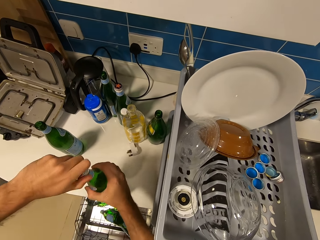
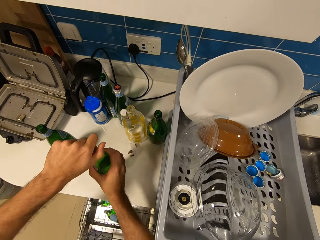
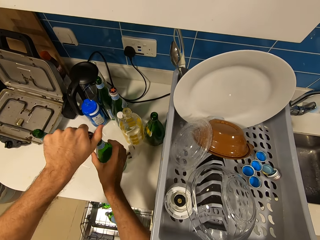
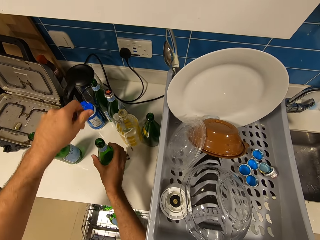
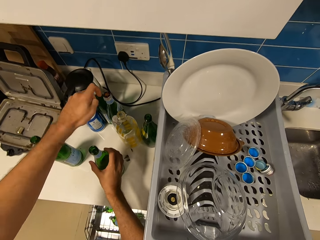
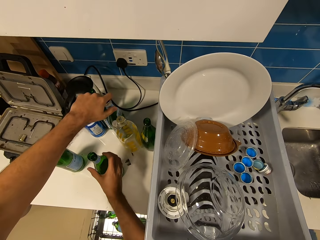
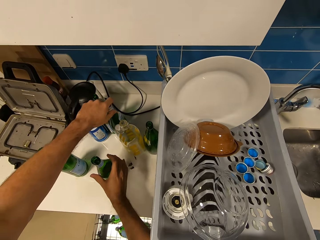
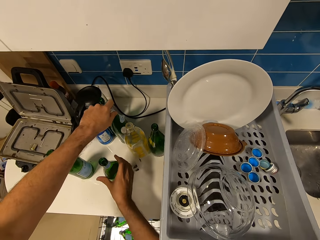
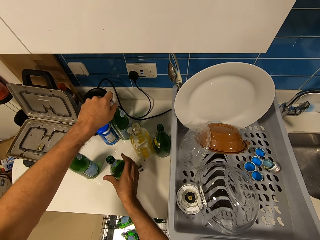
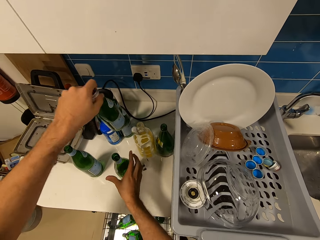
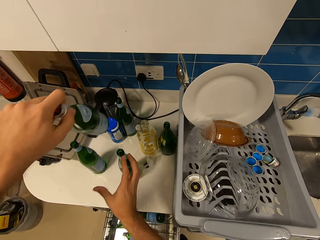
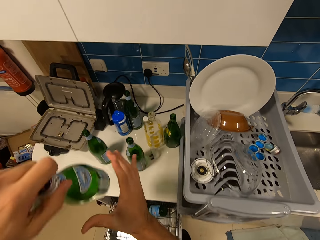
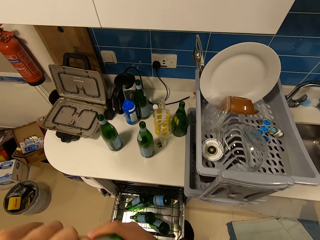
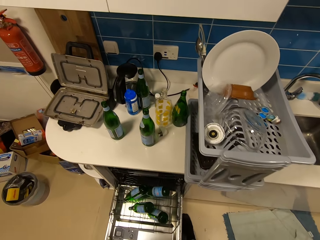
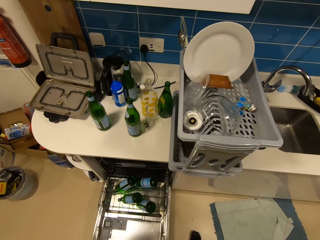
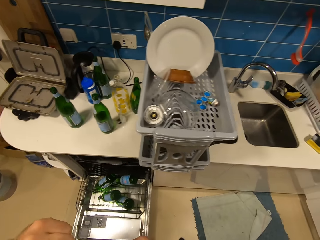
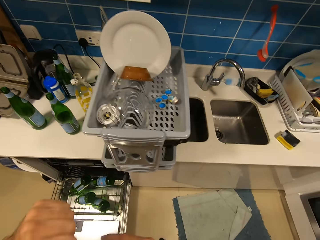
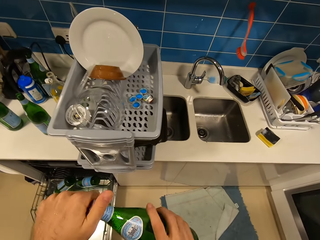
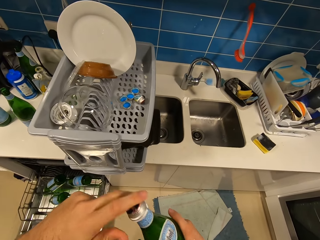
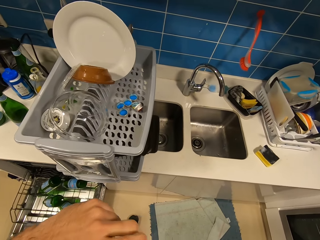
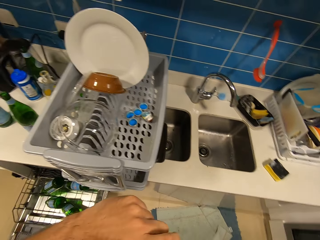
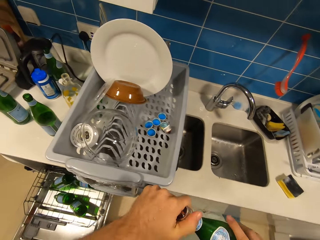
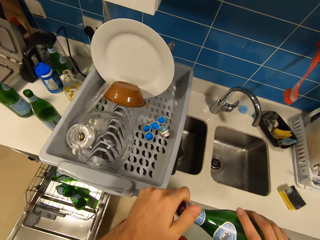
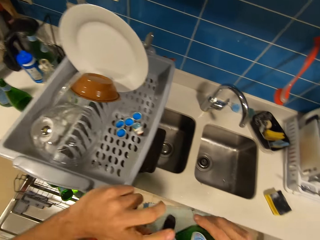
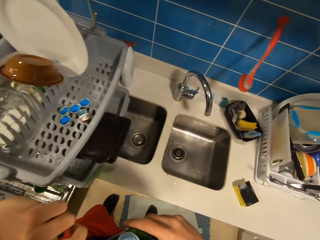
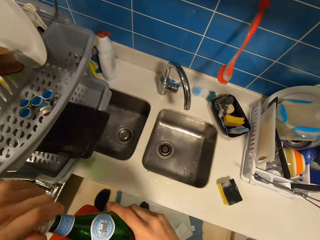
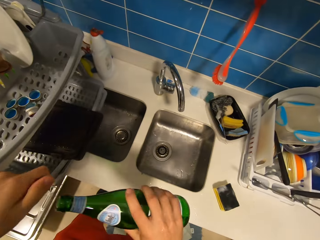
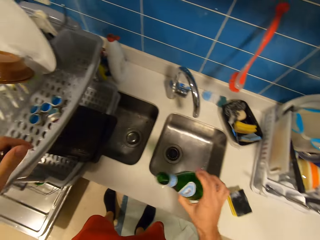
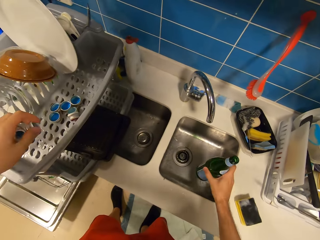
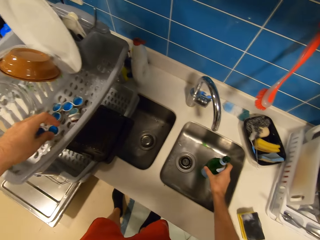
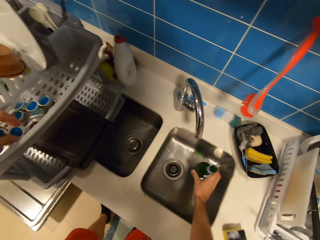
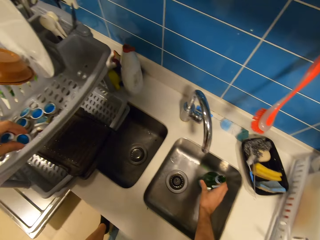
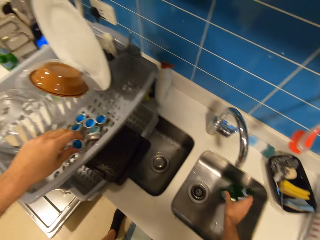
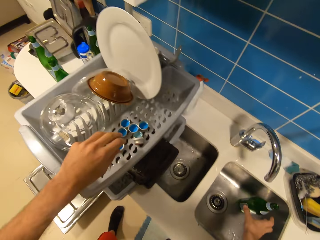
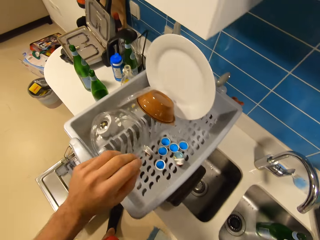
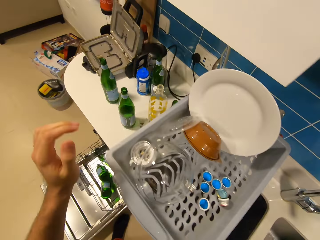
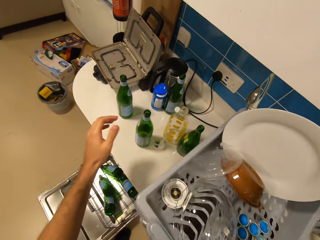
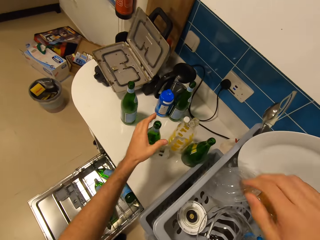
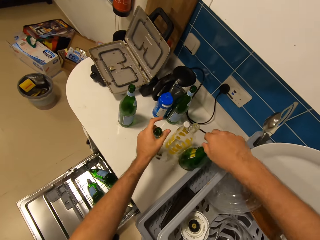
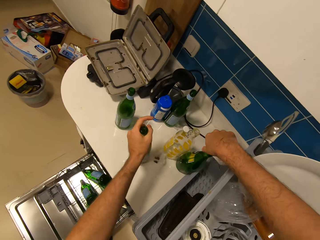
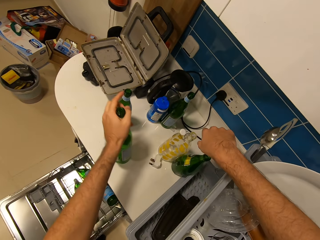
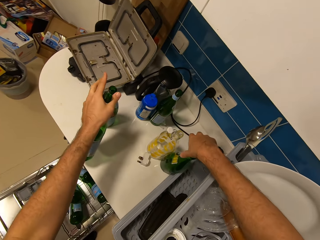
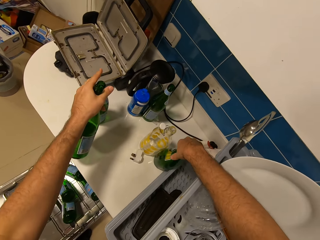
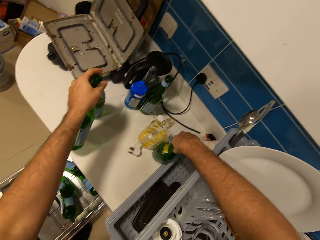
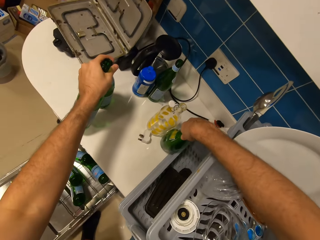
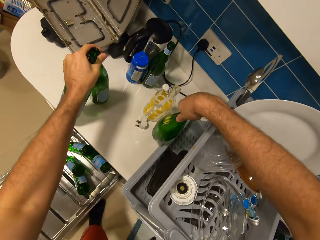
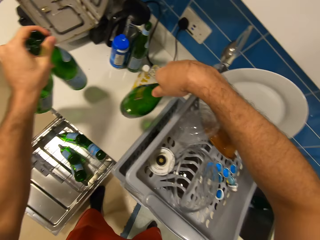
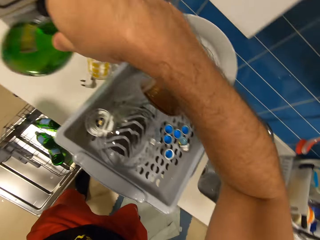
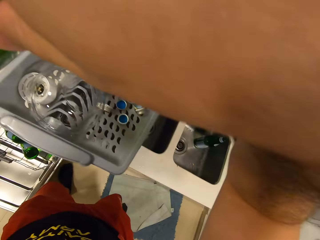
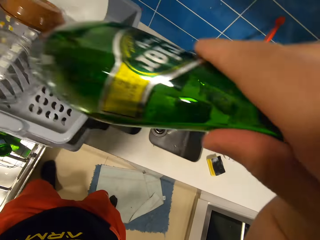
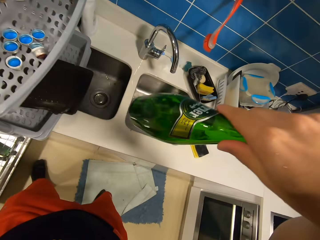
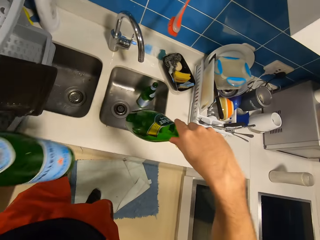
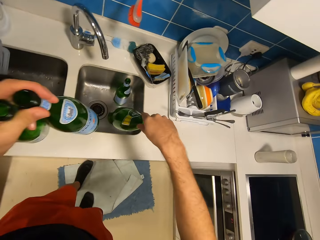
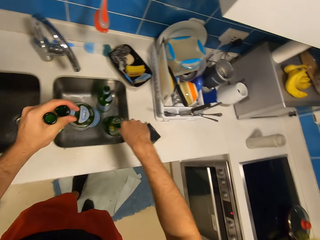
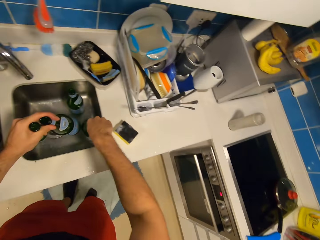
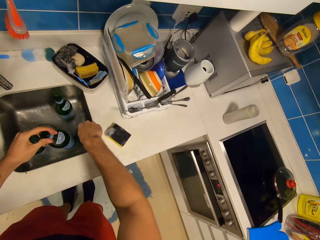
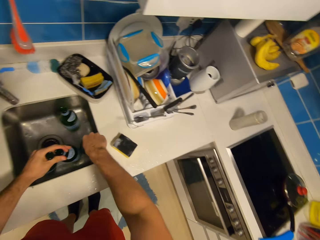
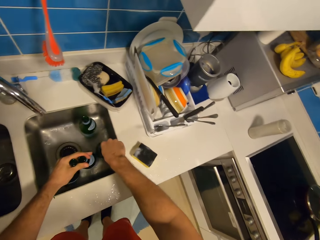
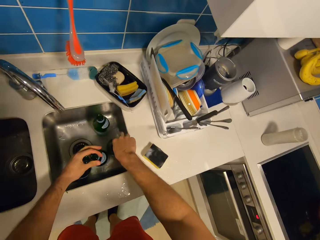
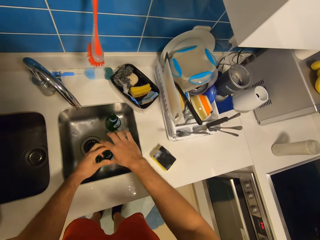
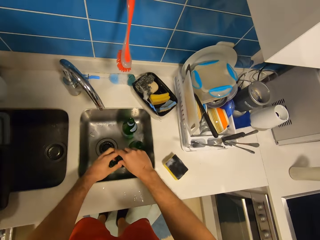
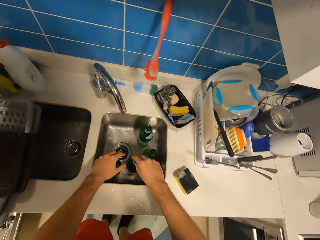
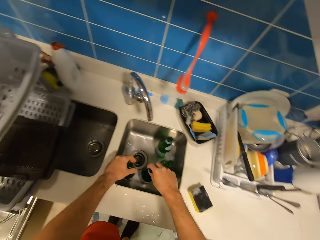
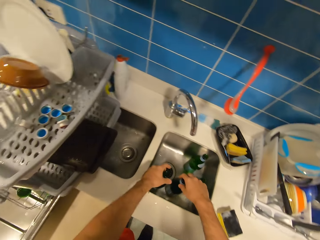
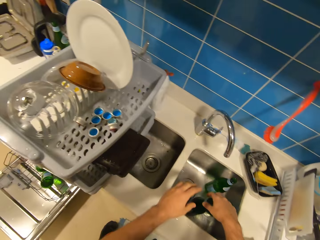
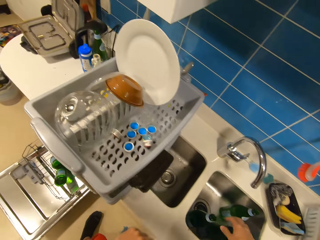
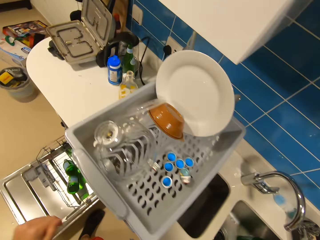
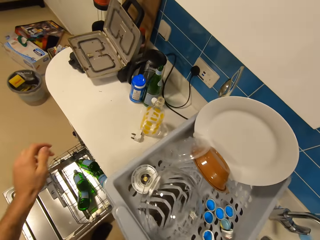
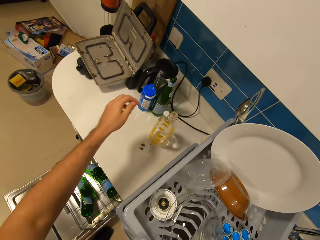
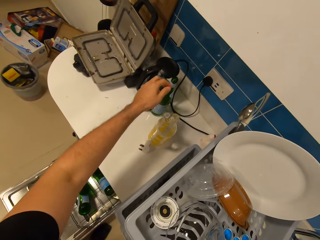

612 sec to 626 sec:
The camera wearer drops the bottle on the kitchen slab with his right hand. He picks a bottle on the kitchen slab with his left hand. He opens the bottle lid with both hands. He places the bottle in the kitchen basin with his right hand. He places the bottle lid in the plate rack with his left hand. He picks bottles on the kitchen slab with both hands. He places the bottles in the kitchen basin with both hands.

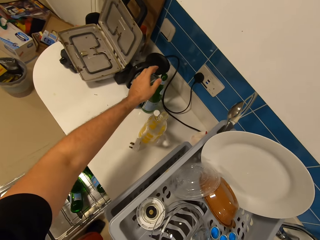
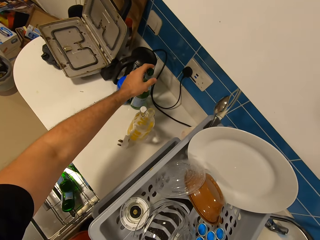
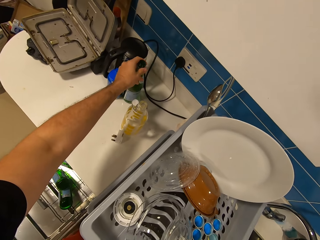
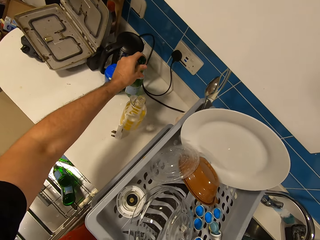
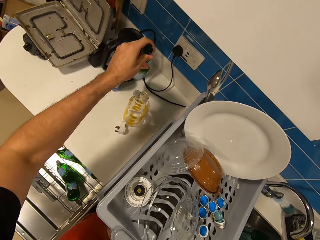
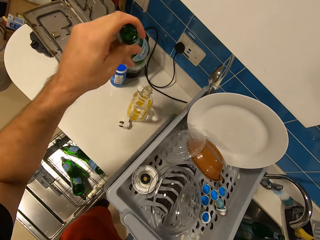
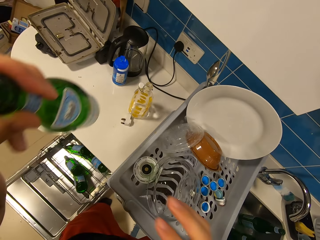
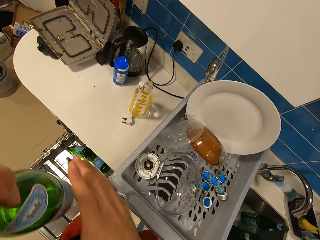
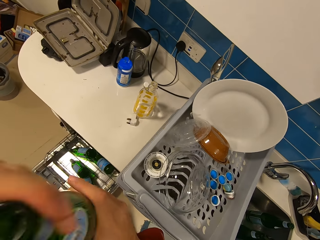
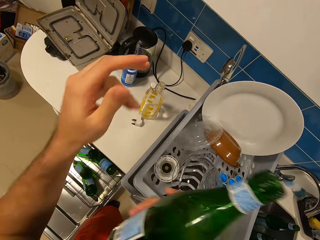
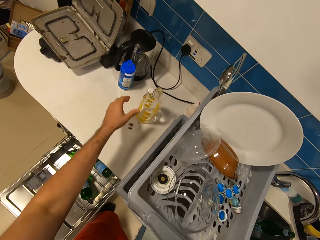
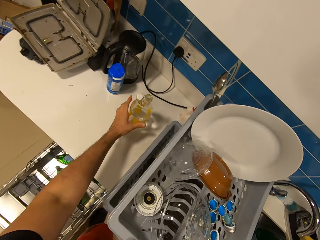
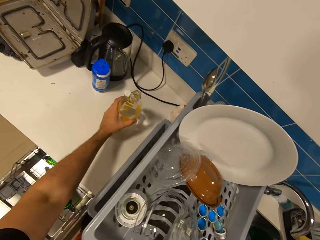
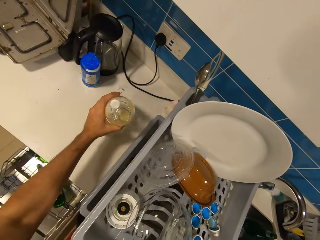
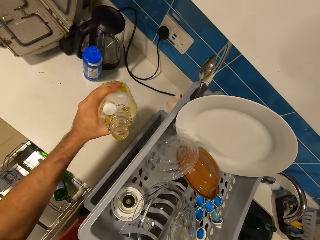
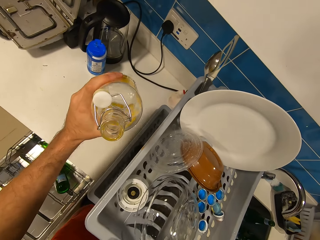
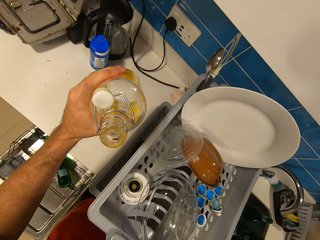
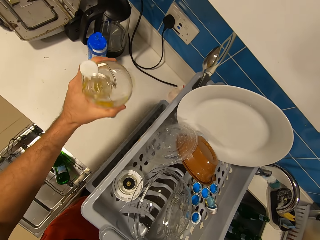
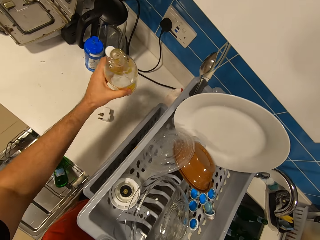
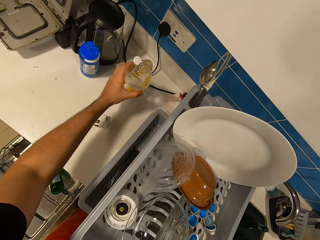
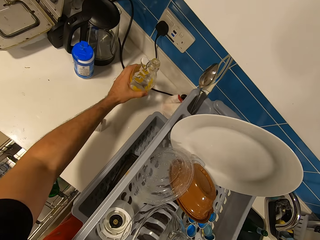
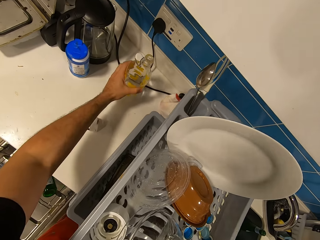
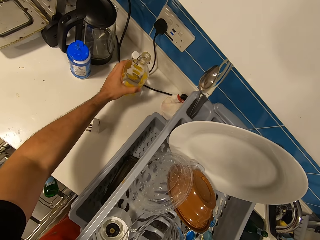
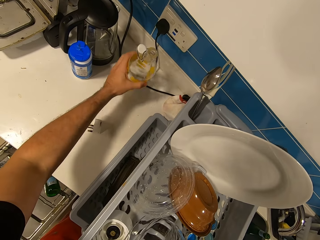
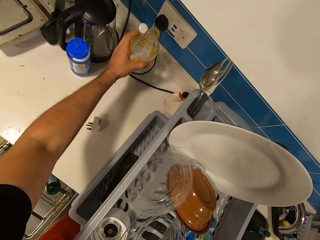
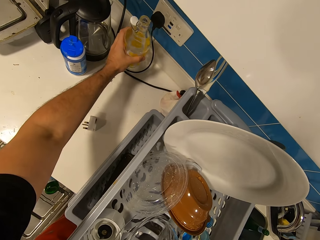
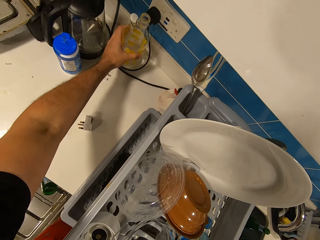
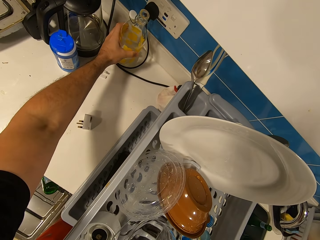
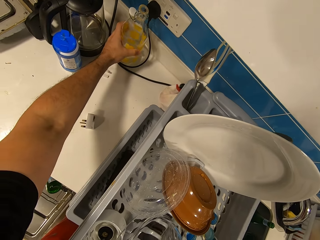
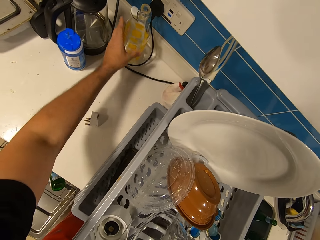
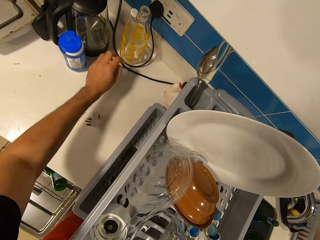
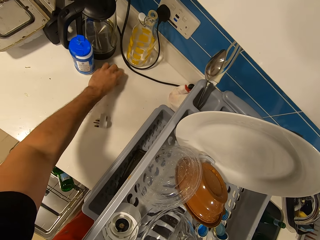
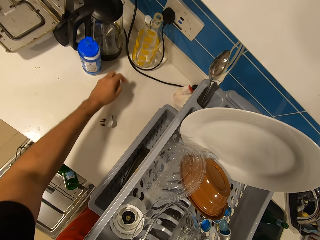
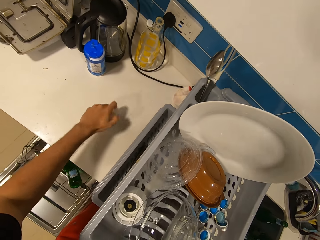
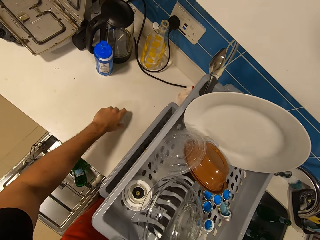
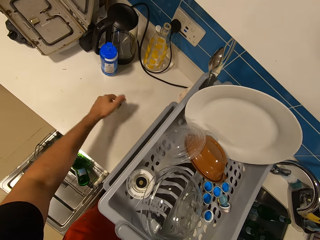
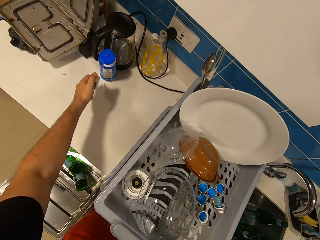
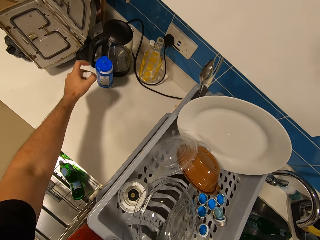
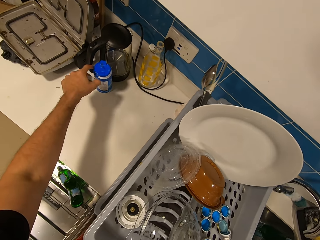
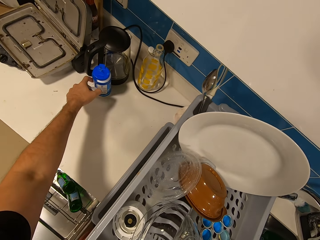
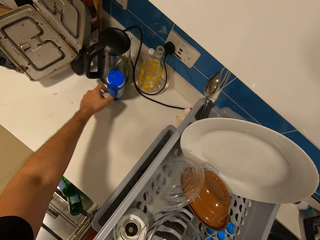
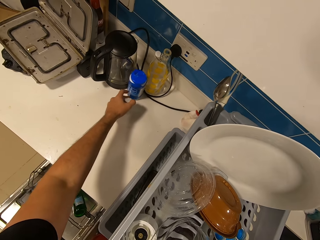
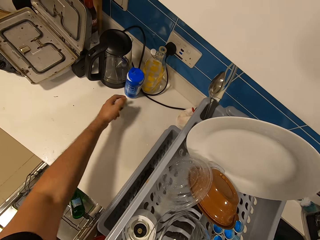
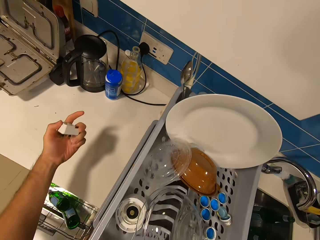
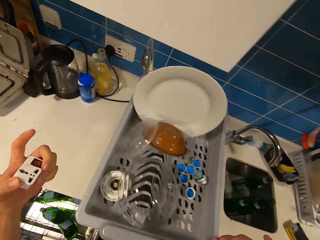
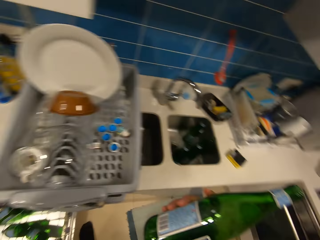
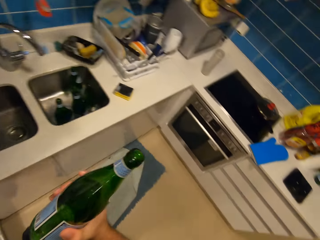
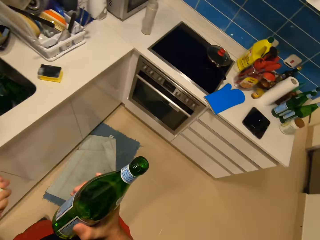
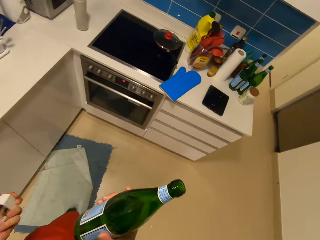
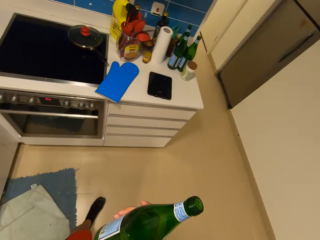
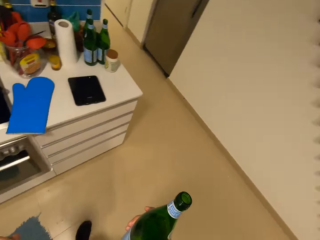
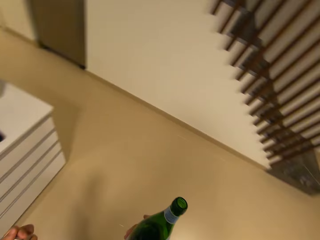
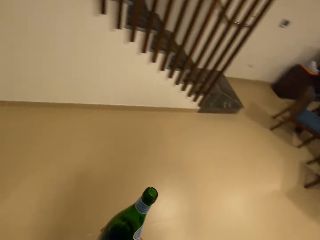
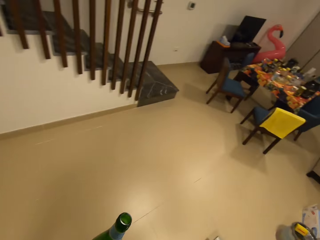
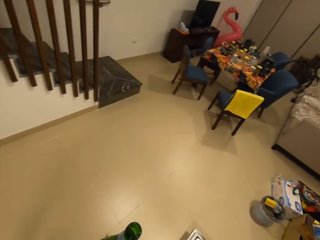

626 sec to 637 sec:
The camera wearer picks a bottle on the kitchen slab with his left hand. He transfers the bottle from his left hand to his right hand. He picks up a bottle on the kitchen slab with his left hand. He drops the bottle on the kitchen slab with his left hand. He picks up a plastic with his left hand. He picks an adapter on the kitchen slab with his left hand. He moves a tin on the countertop. He walks in the kitchen room.
